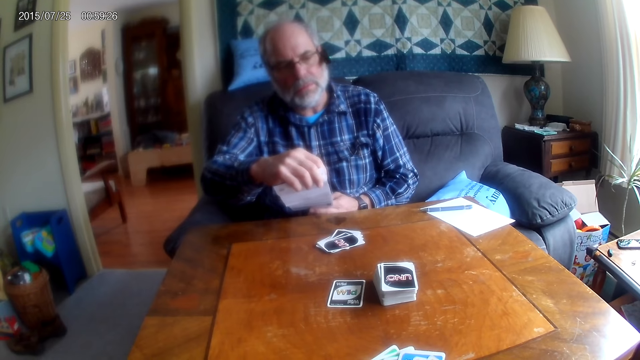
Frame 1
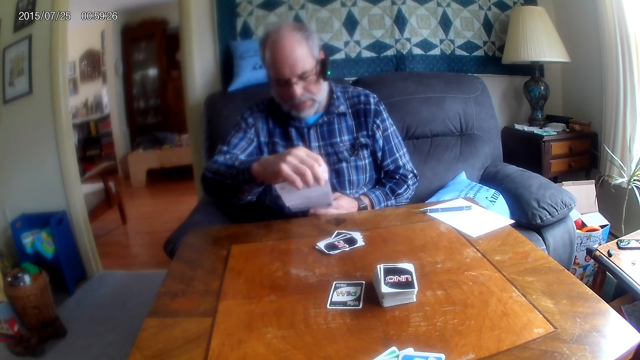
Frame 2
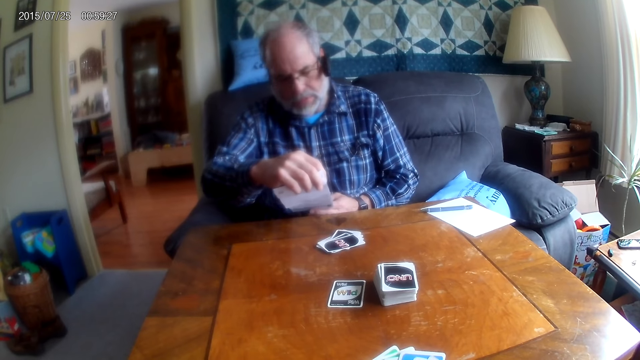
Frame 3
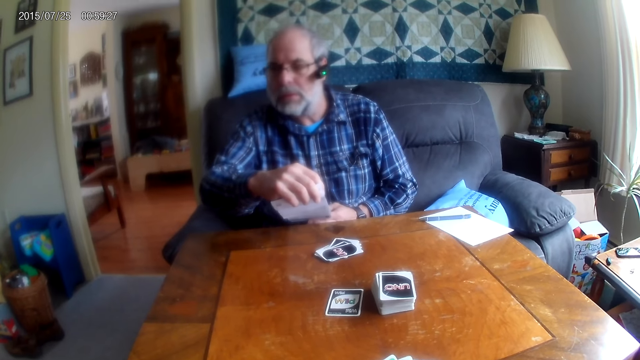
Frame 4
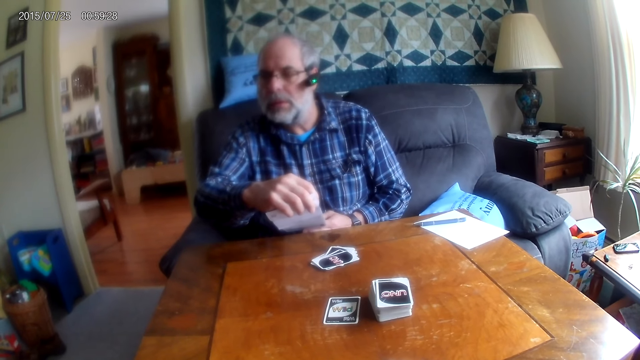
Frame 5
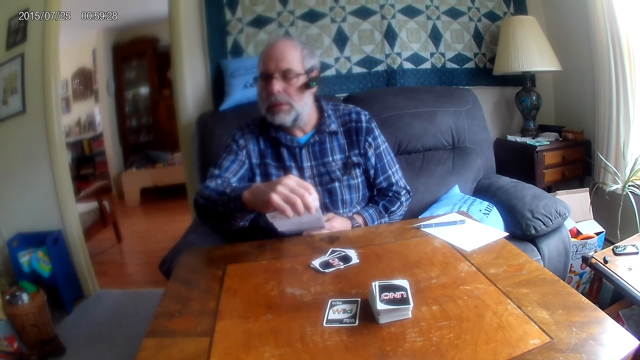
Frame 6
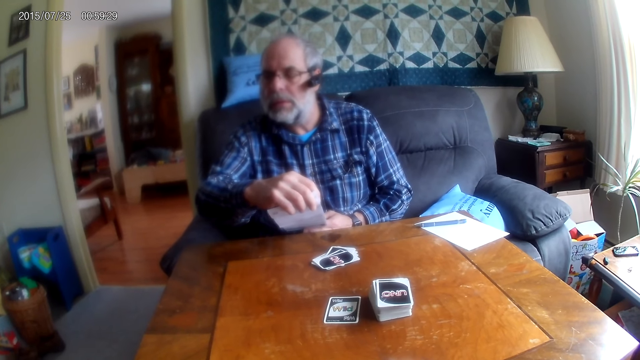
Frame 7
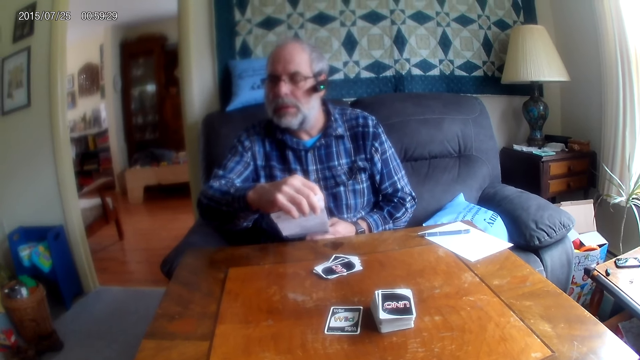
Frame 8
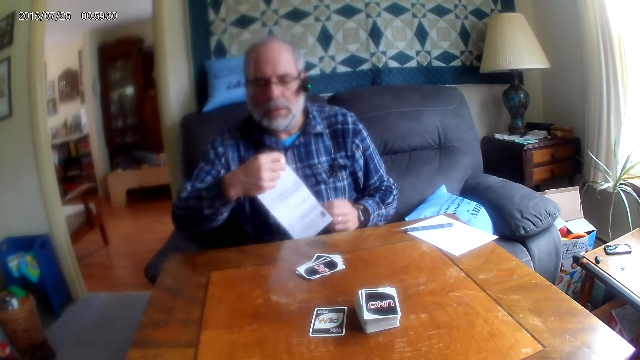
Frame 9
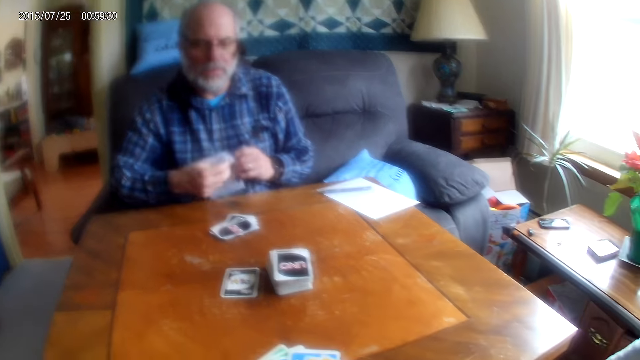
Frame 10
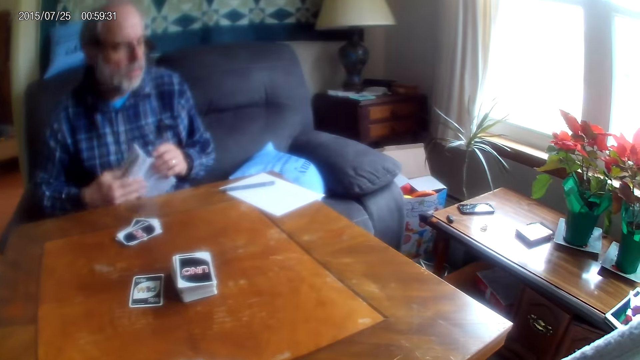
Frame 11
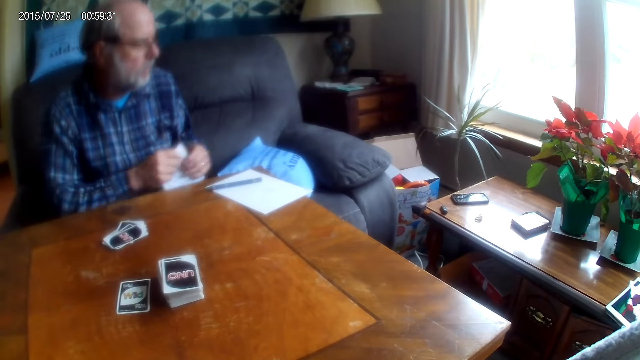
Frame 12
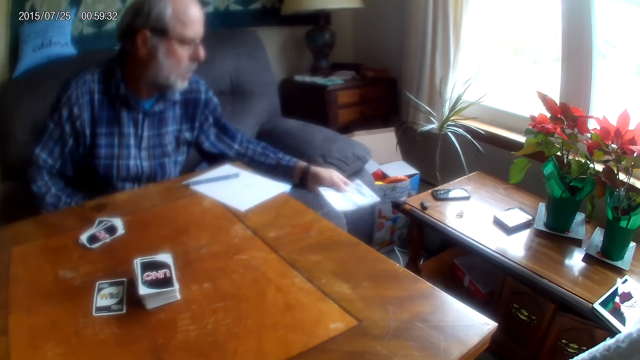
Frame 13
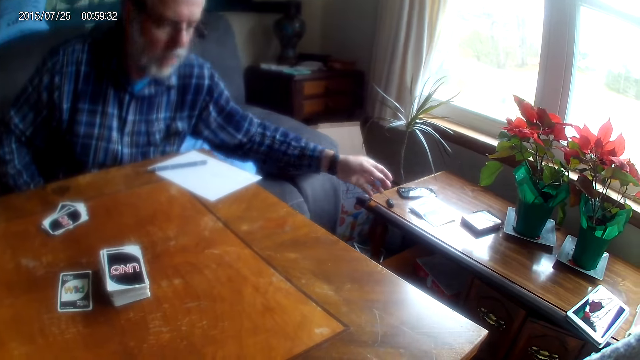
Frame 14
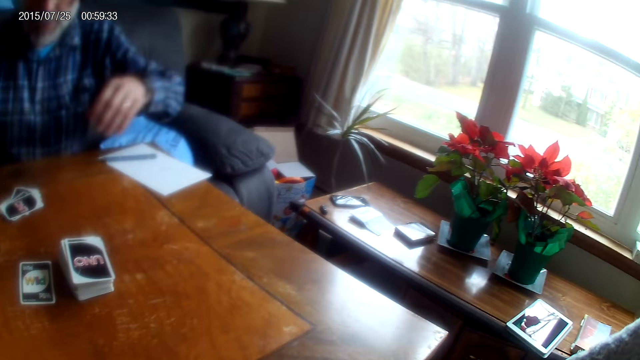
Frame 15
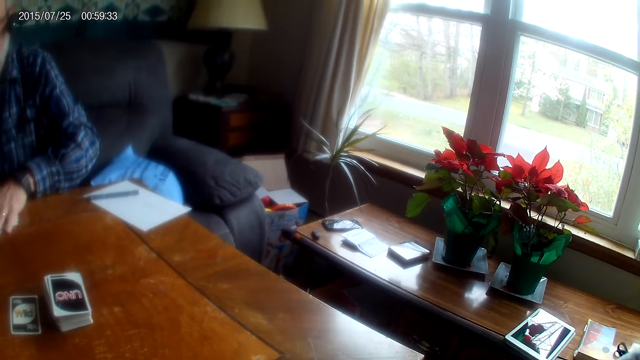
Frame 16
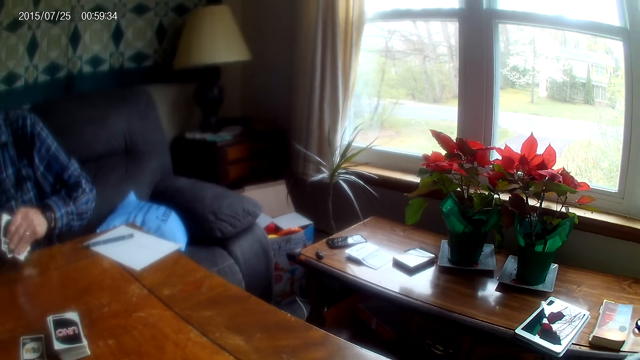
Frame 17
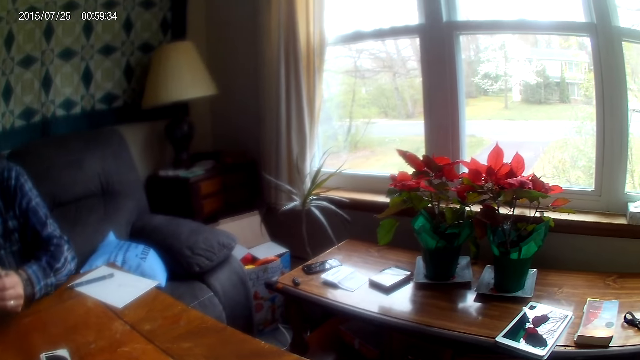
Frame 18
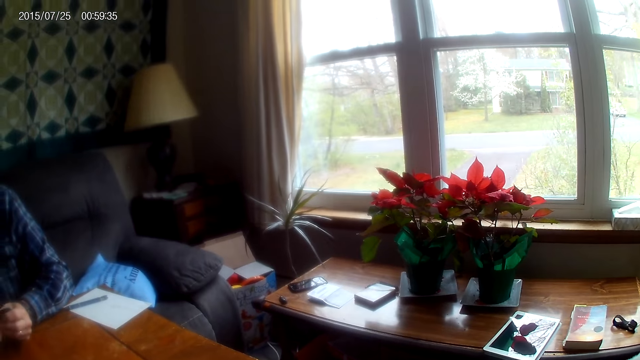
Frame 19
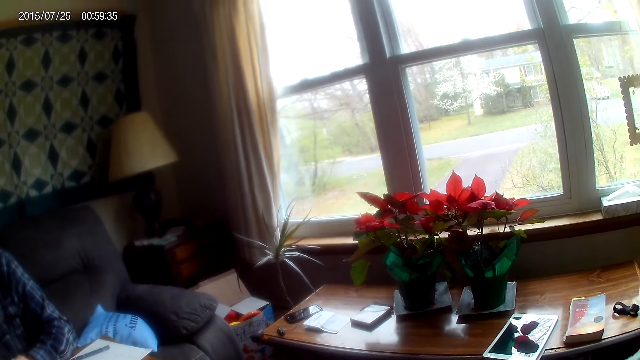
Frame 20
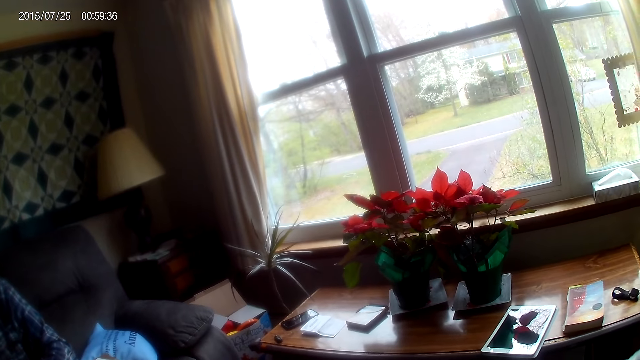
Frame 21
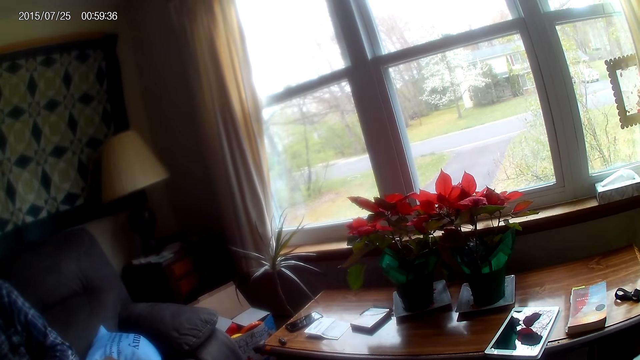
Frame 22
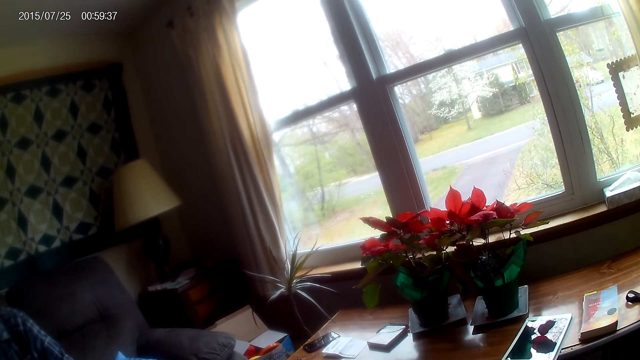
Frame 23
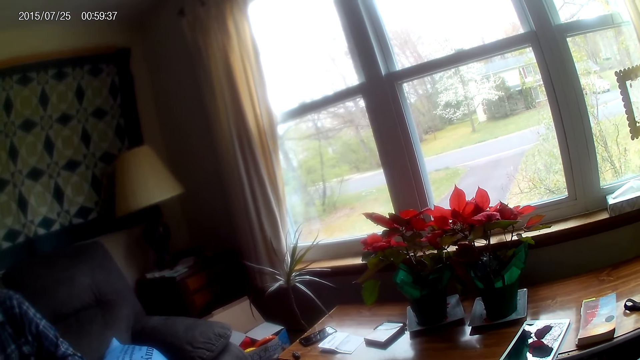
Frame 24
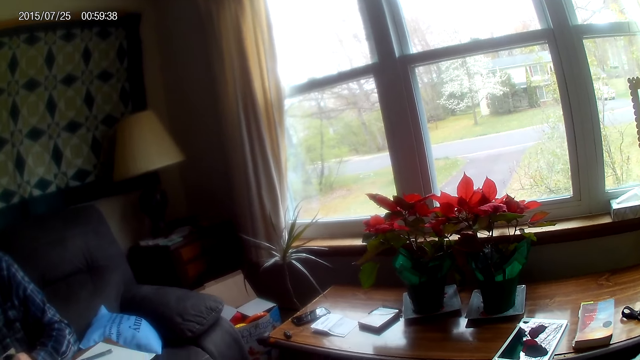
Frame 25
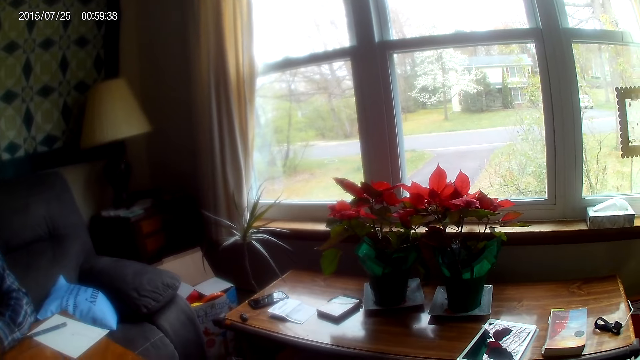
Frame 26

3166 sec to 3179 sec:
The camera wearer converses with the man. The man folds the paper, places the paper on the table, picks up the cards from the table, and touches the playing cards. The camera wearer looks around the room.

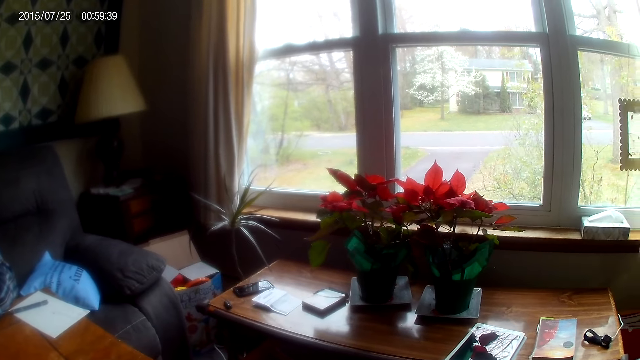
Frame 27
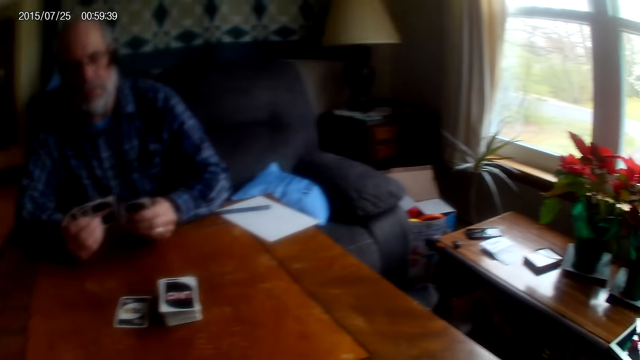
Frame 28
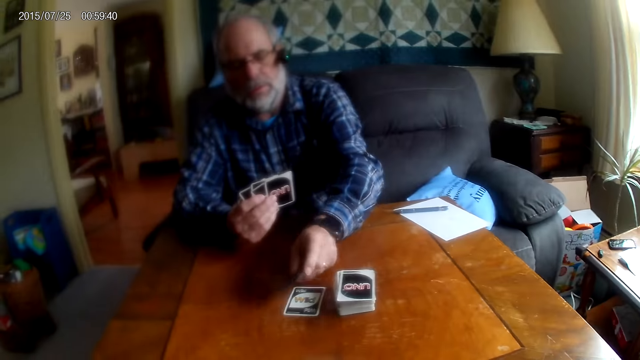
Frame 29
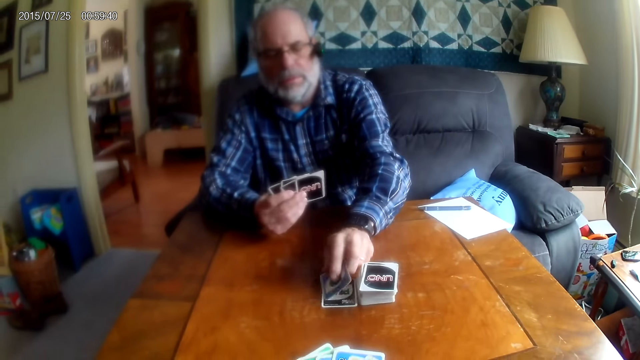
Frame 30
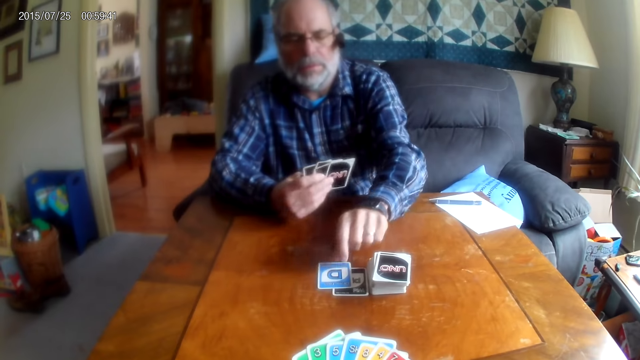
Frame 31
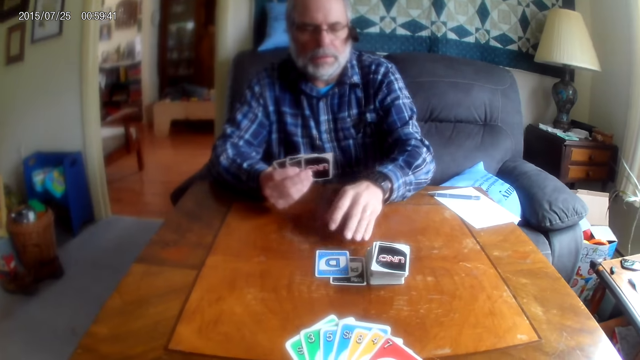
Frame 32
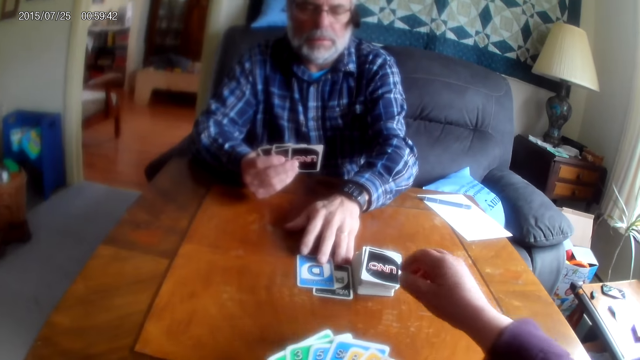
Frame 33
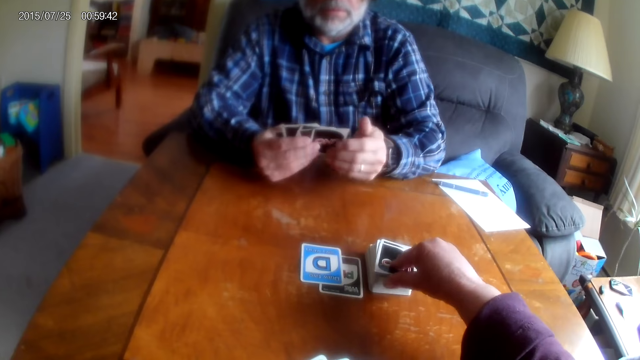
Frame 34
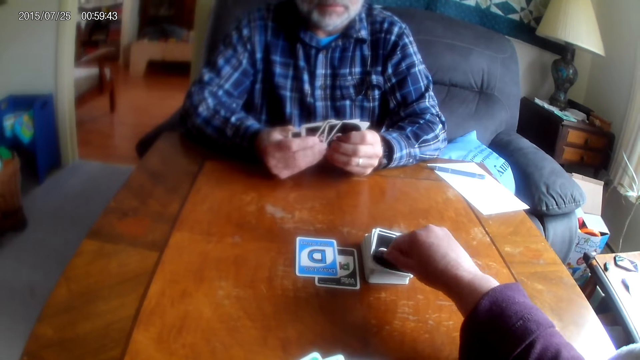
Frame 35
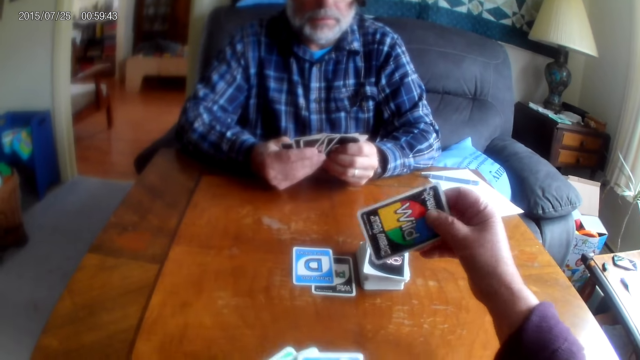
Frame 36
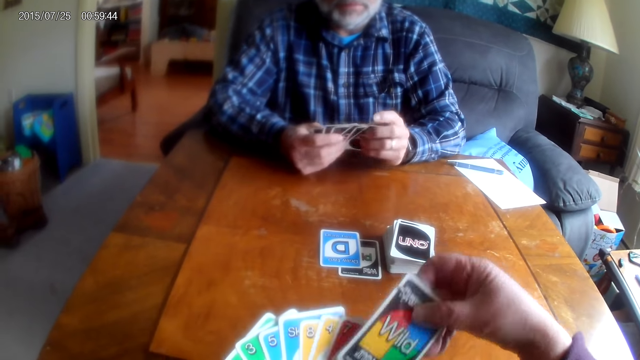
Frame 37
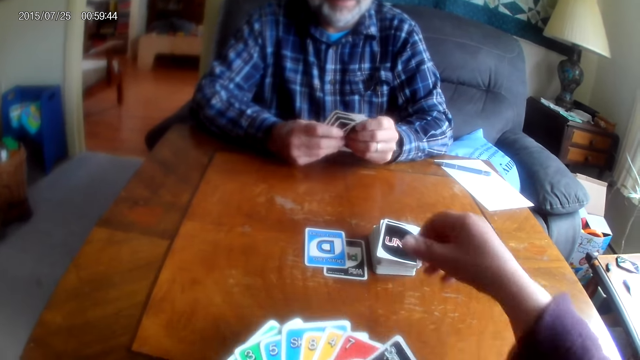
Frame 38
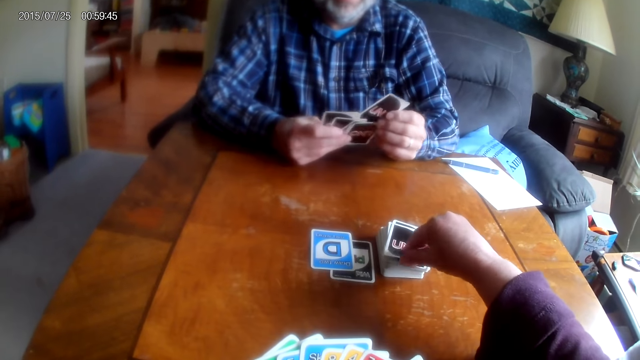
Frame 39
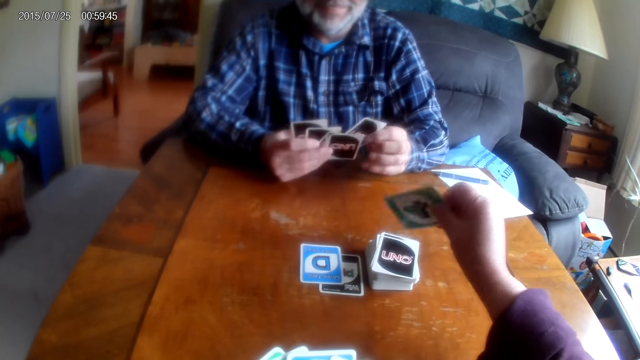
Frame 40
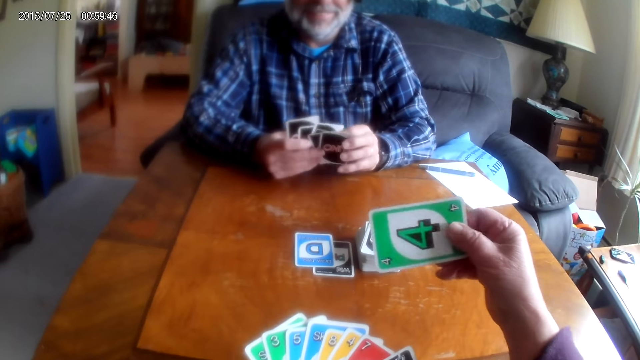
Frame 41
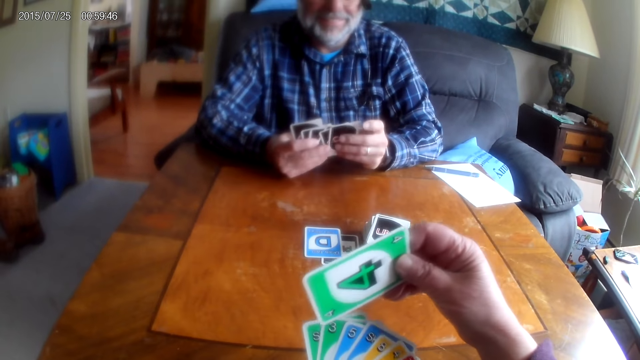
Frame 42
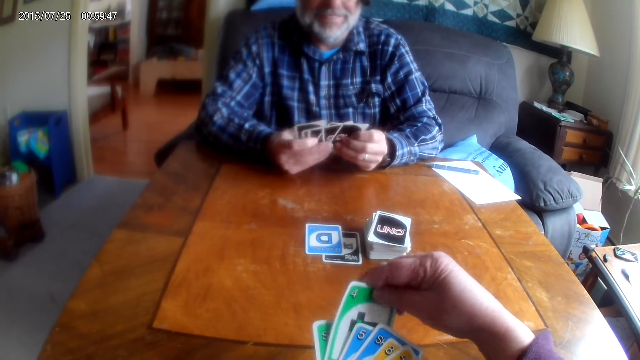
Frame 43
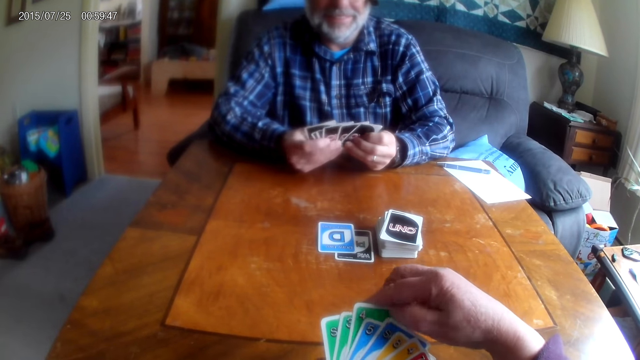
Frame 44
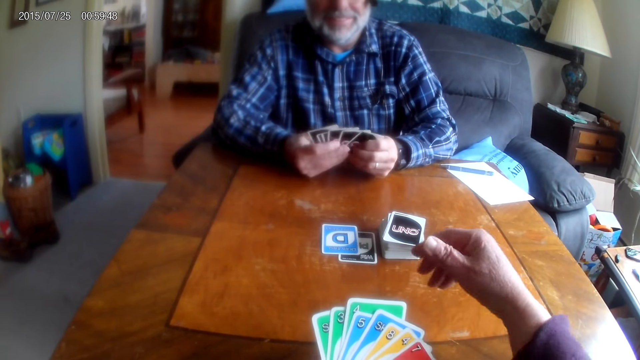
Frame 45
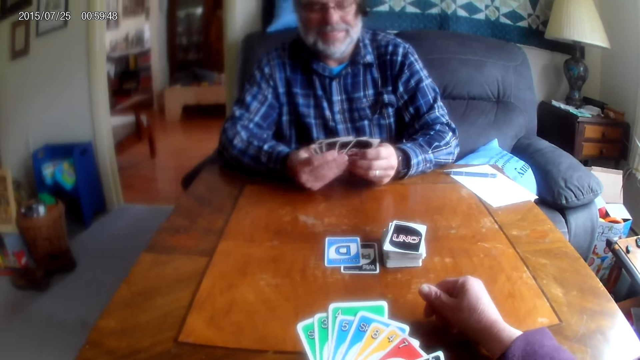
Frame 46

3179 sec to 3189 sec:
The man converses with the camera wearer and places a card on the table. The camera wearer picks up playing cards from the table. They converse with the man. They pick up a card from the table.
